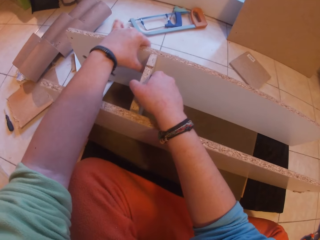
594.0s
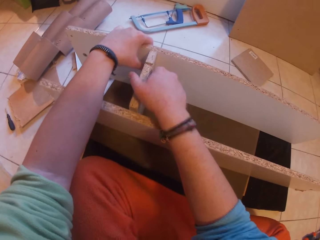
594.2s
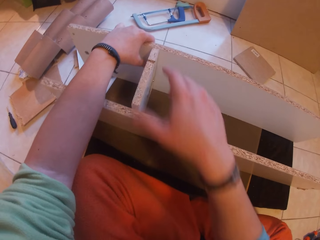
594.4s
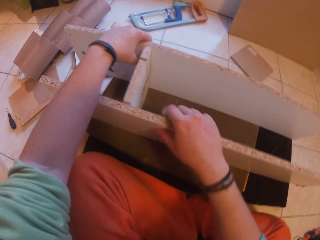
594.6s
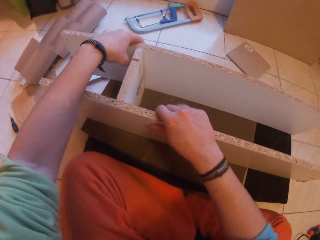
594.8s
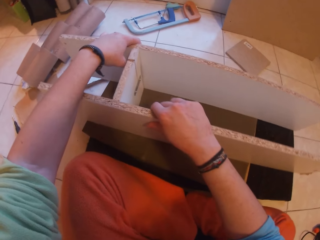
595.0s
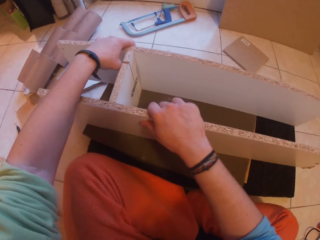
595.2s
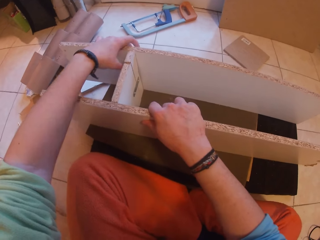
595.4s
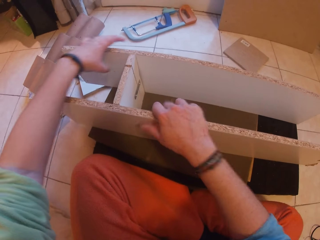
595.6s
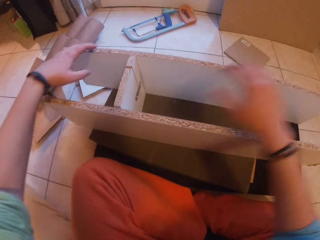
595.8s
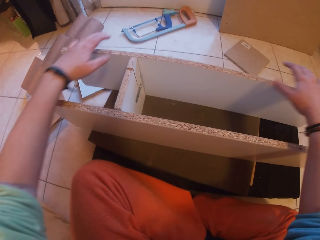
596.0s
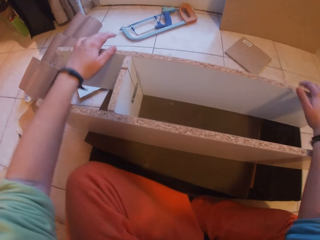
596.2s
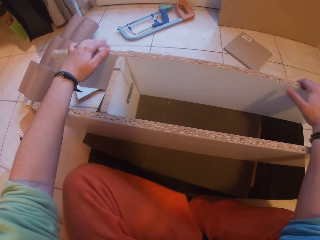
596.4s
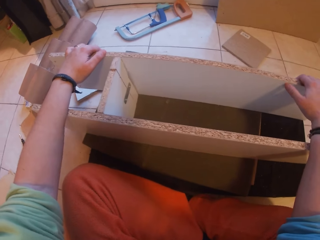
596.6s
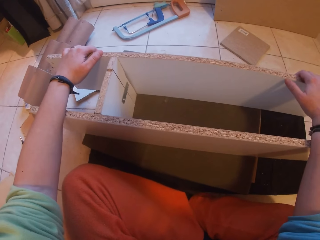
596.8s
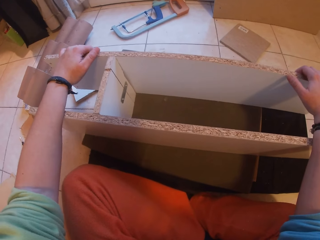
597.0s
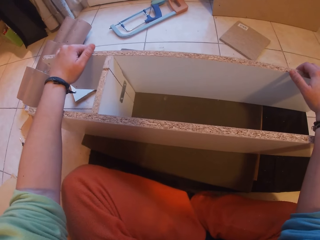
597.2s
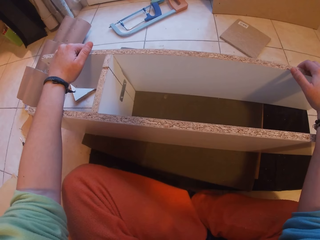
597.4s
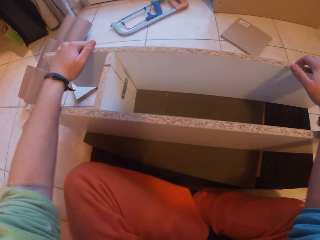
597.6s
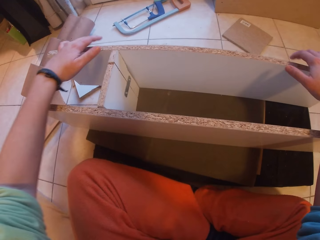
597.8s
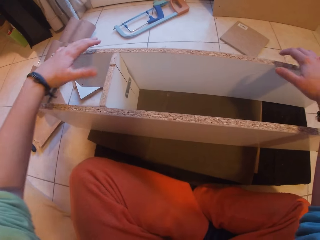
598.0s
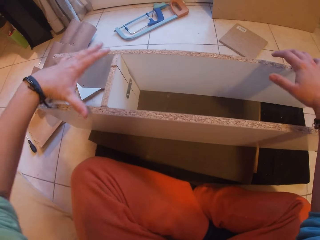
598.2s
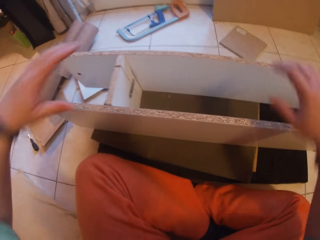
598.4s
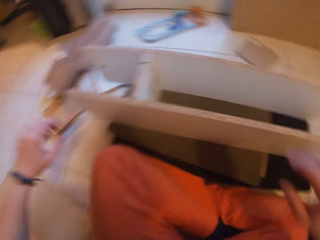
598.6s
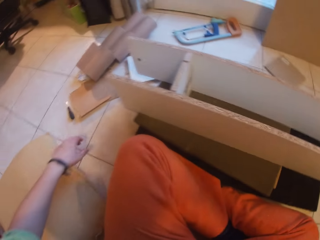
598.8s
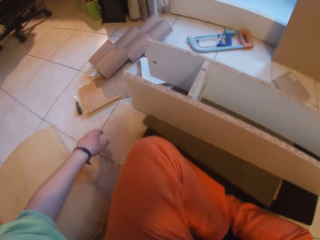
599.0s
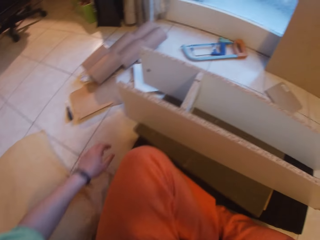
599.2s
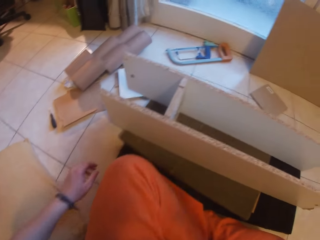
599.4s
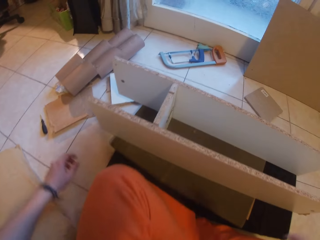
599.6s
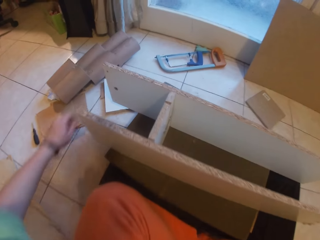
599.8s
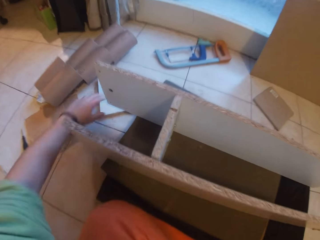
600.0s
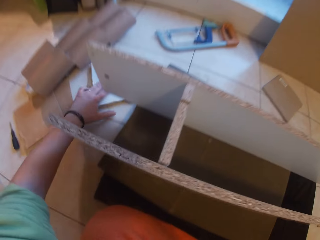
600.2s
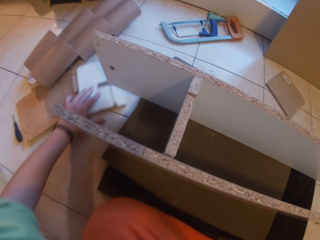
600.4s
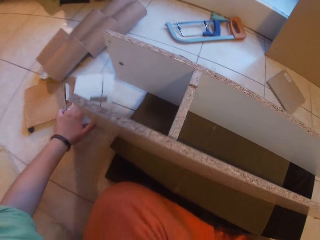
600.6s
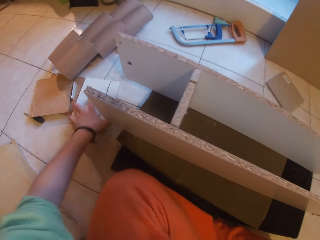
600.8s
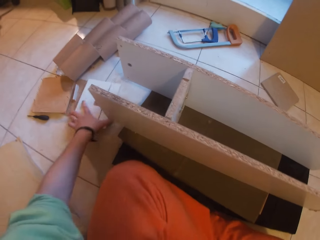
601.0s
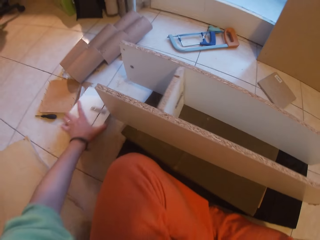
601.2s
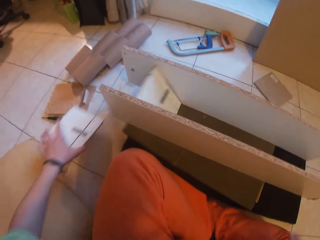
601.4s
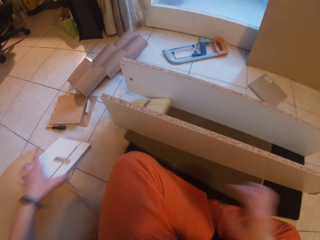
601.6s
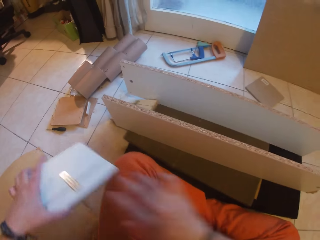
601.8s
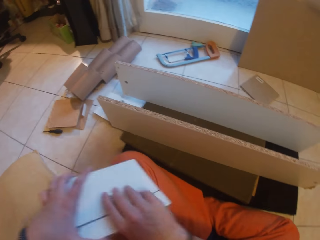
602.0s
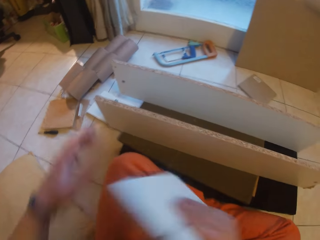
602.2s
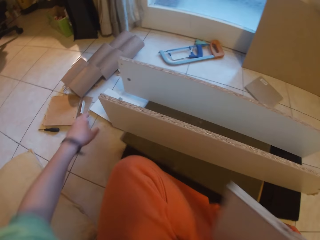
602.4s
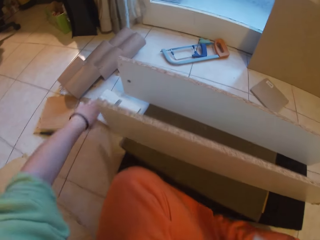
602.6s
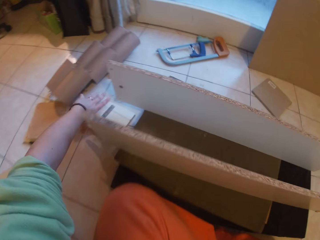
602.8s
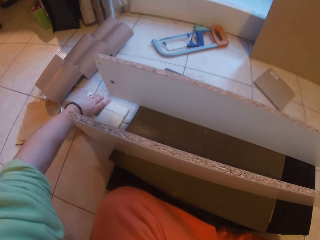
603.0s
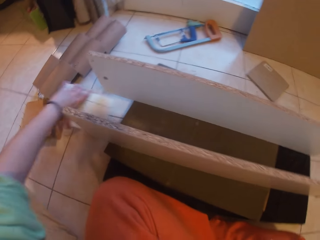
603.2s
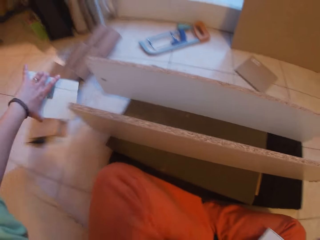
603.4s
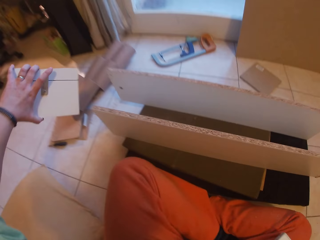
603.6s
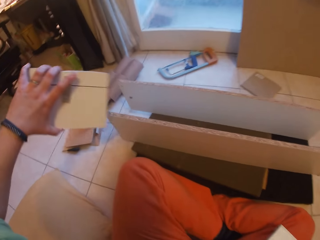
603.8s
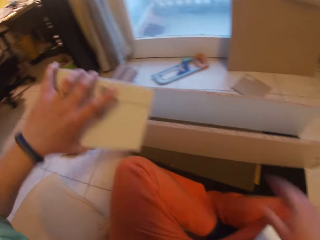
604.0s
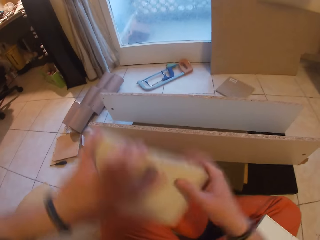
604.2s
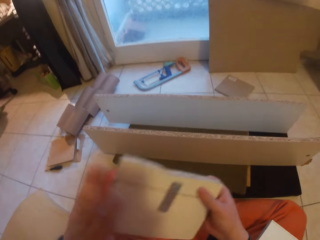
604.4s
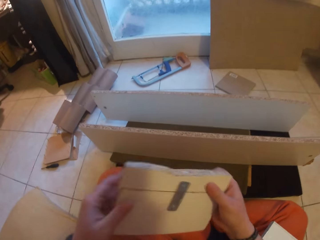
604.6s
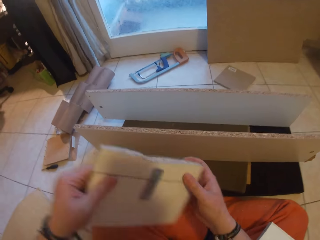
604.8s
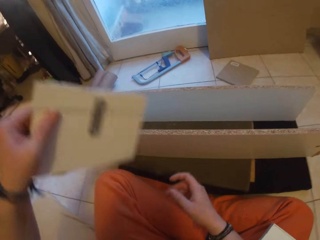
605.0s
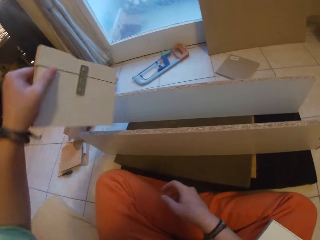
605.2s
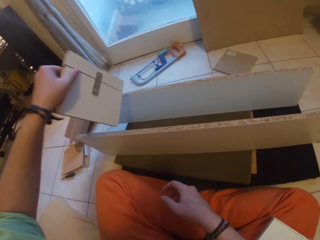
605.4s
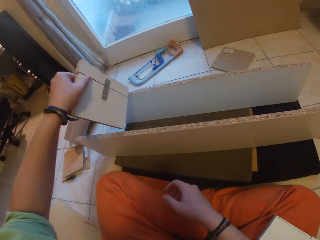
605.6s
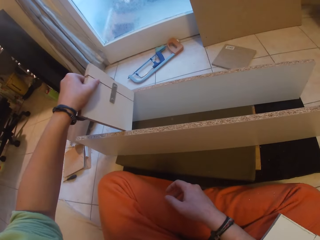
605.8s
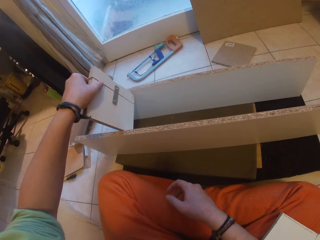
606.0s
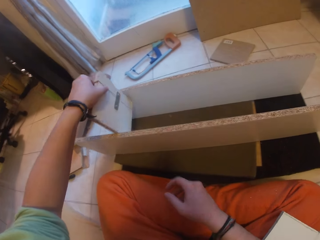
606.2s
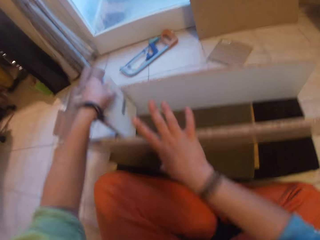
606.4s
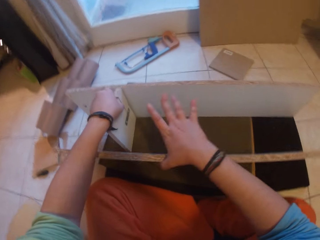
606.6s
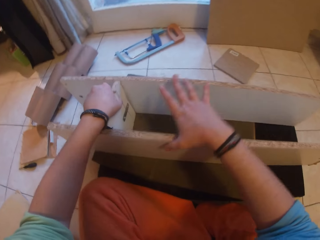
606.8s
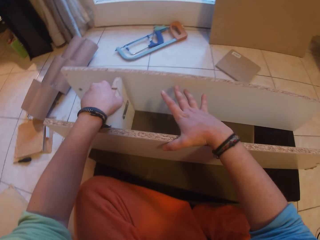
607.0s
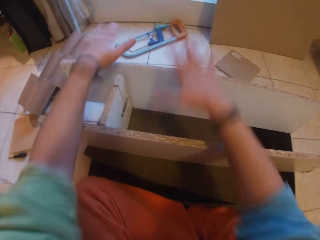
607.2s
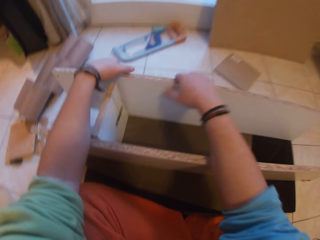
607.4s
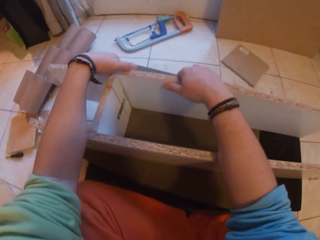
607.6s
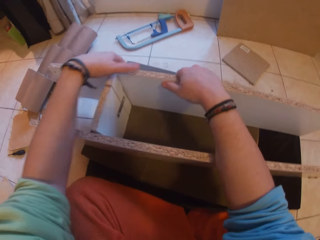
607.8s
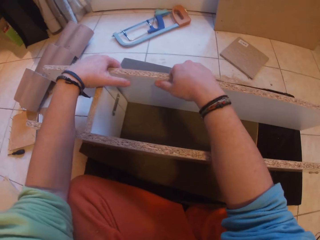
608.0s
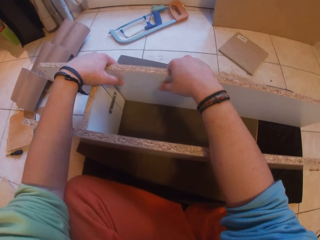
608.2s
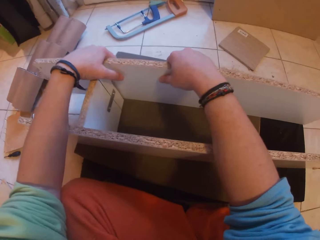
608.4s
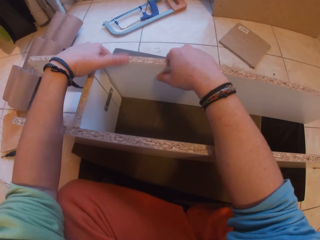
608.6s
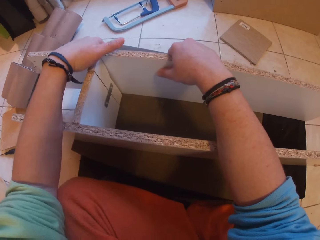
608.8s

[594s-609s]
The camera wearer holds a large wooden board on the stool with his right hand. He adjusts a lumber. He holds the large wooden board on the stool with both hands. He picks a small wooden board from the floor with his left hand. He passes the small wooden board from his left hand to his right hand. He places the small wooden board from his left hand to his right hand. He picks another small wooden board from the floor with his left hand. He passes the small wooden board from his right hand to his left hand. He holds the small wooden board with both hands. He holds the small wooden board with his left hand. He places the small wooden board between two wooden boards on the stool with his left hand. He positions a large wooden board on the stool with his right hand. He holds the lumbers. He positions the large wooden board on the stool with both hands.

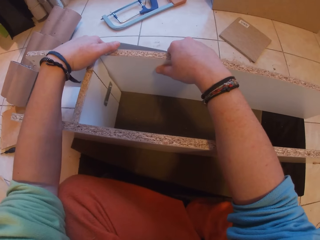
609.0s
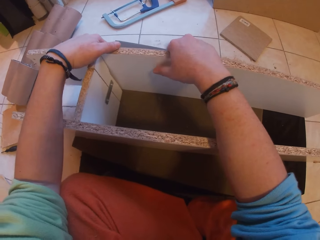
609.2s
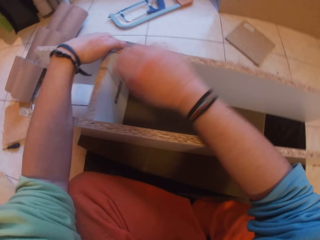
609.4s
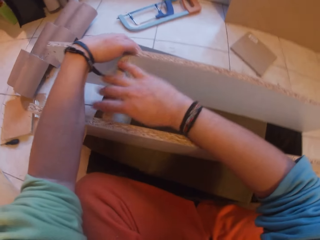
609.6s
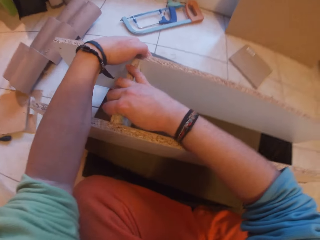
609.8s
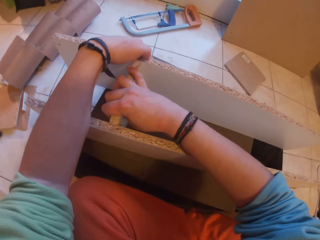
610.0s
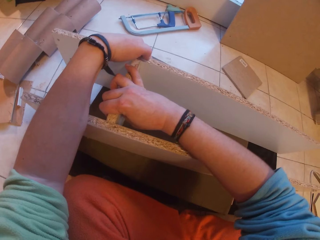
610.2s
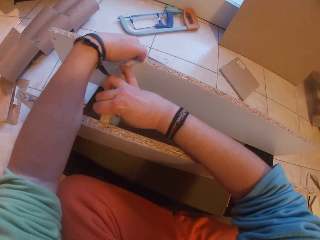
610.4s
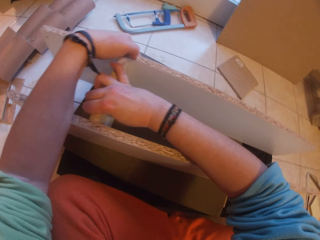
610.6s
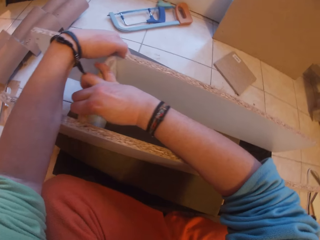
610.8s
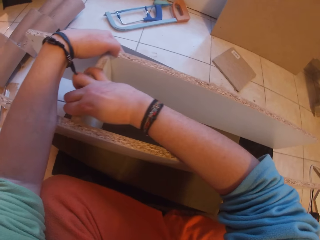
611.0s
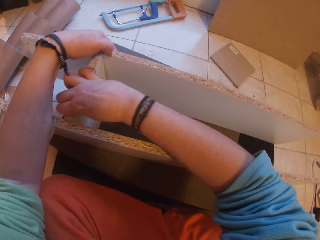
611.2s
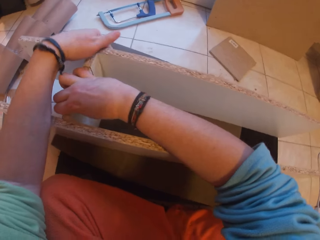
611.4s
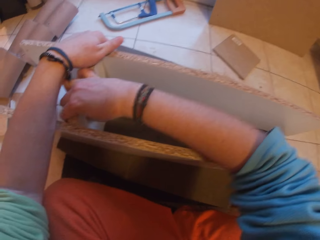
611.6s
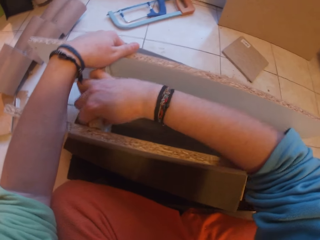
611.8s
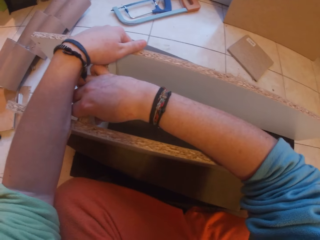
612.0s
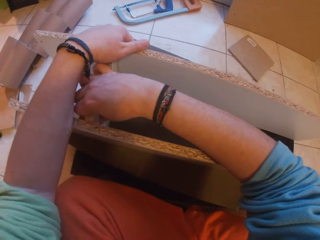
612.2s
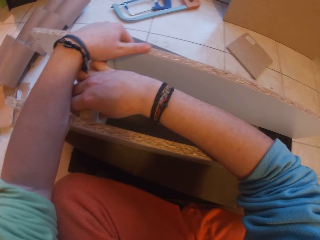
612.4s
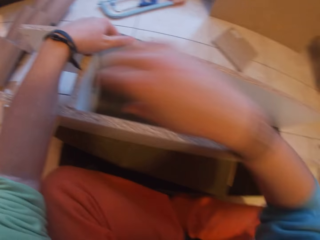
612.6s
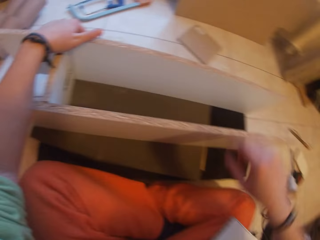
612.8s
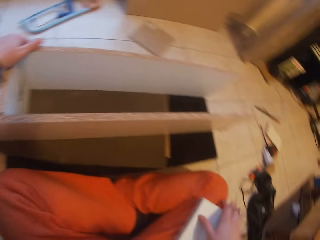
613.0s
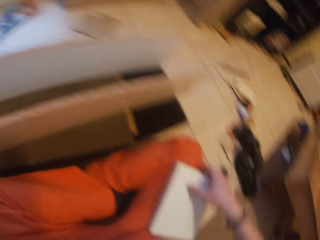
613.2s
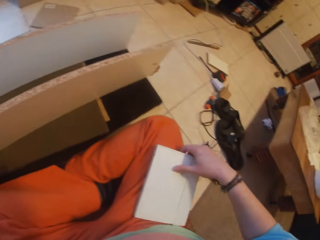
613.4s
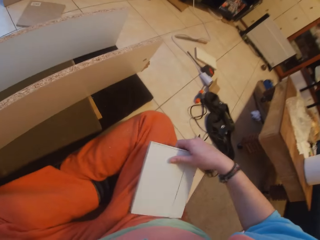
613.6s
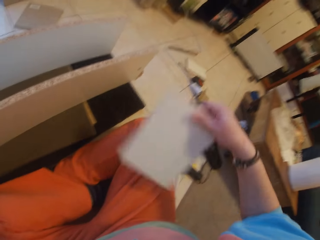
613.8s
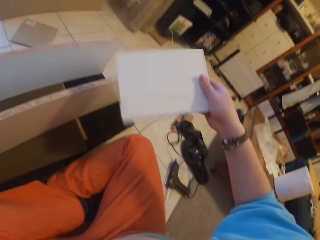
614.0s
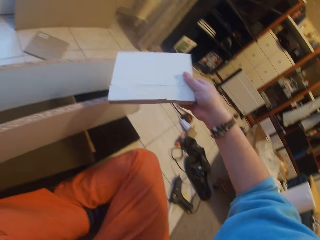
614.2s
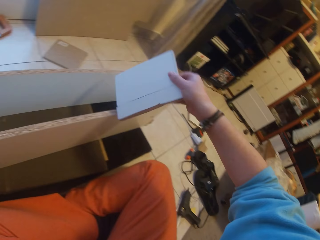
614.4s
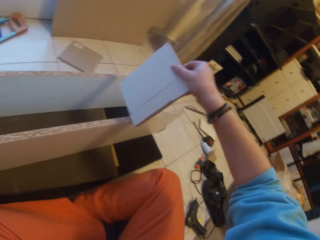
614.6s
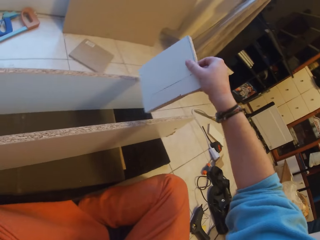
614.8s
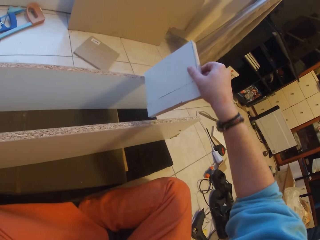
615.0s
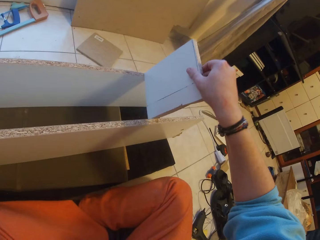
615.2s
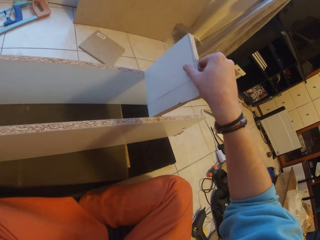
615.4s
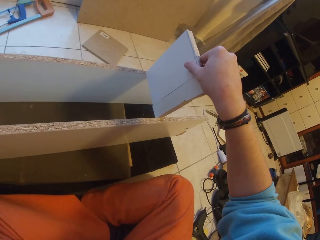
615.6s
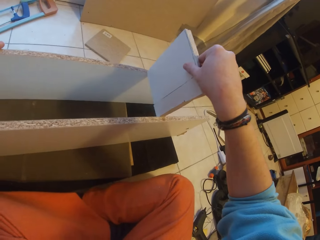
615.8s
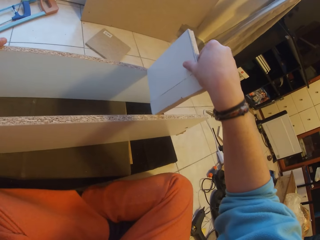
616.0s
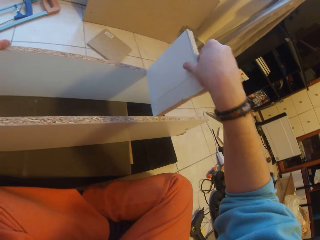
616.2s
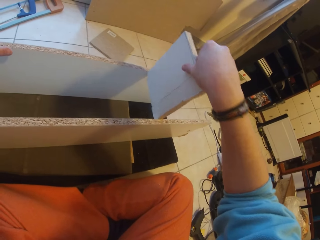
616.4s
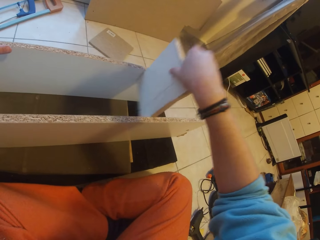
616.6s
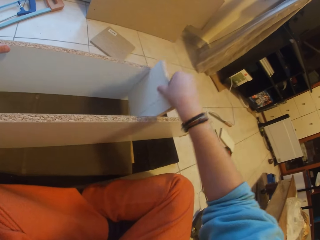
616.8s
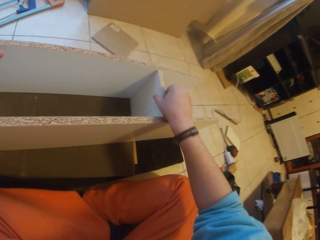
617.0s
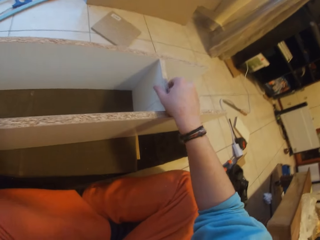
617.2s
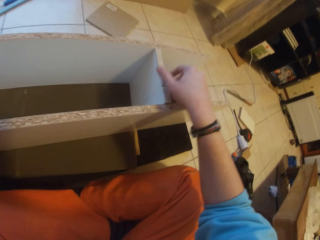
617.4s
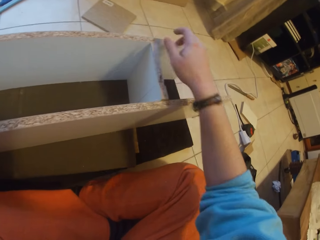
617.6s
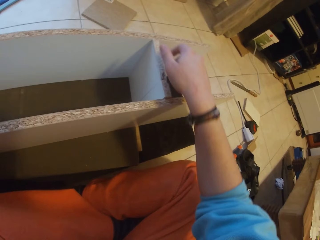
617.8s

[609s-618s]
The camera wearer holds down a large wooden board to the stool with his left hand. He positions a small wooden board on the stool with his right hand. He picks the small wooden board from his thigh with his right hand. He places the small wooden board between two large wooden boards on the stool with his right hand.
